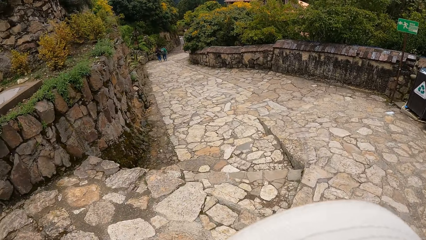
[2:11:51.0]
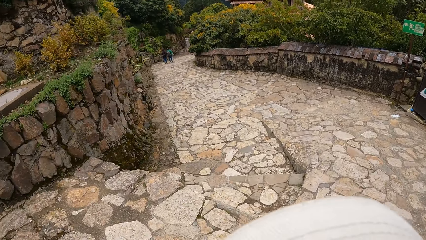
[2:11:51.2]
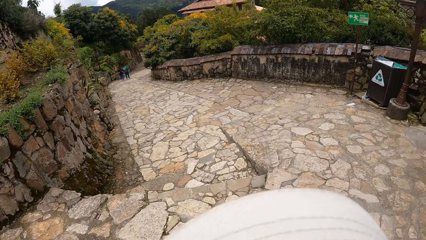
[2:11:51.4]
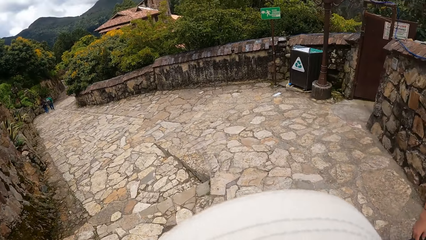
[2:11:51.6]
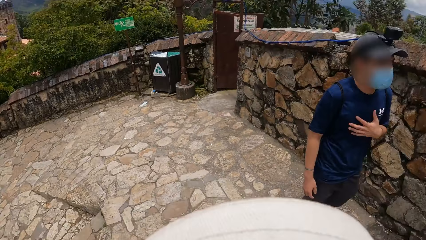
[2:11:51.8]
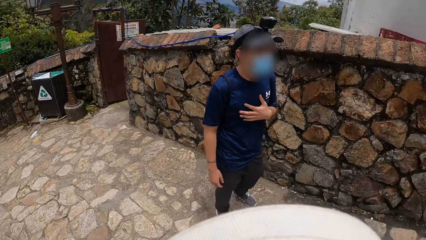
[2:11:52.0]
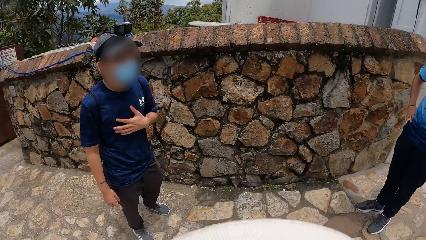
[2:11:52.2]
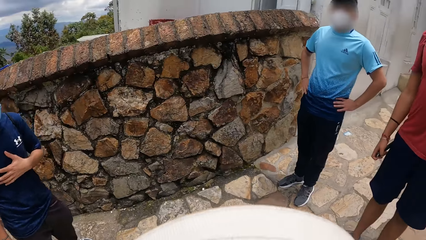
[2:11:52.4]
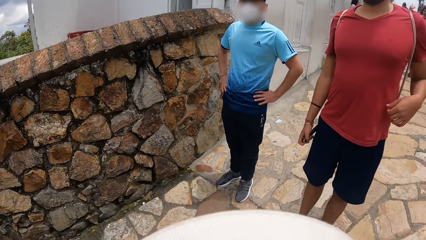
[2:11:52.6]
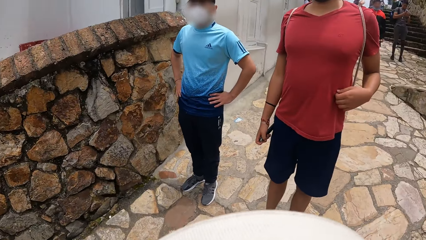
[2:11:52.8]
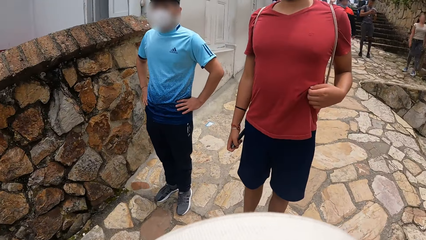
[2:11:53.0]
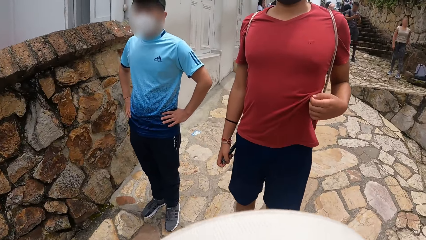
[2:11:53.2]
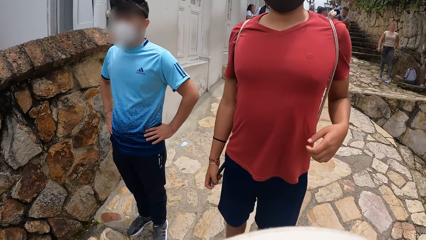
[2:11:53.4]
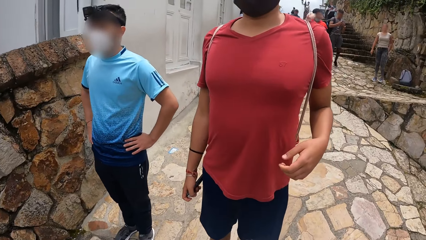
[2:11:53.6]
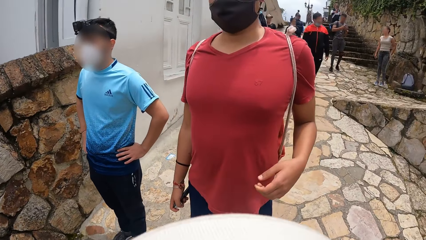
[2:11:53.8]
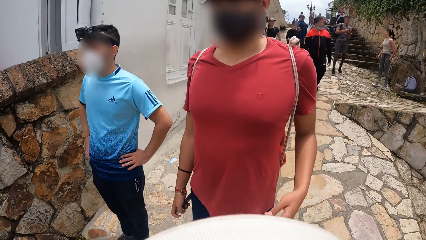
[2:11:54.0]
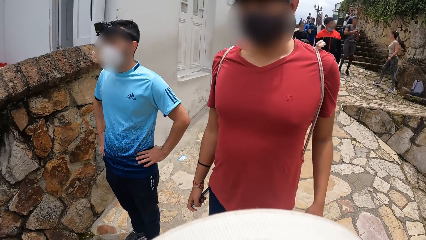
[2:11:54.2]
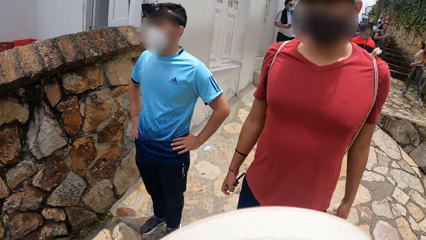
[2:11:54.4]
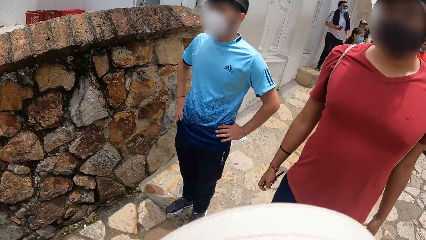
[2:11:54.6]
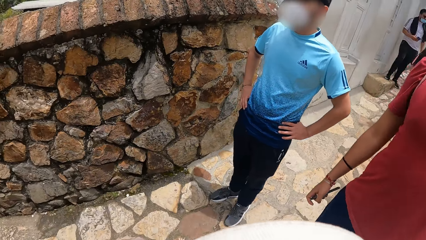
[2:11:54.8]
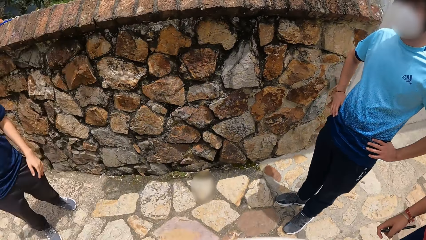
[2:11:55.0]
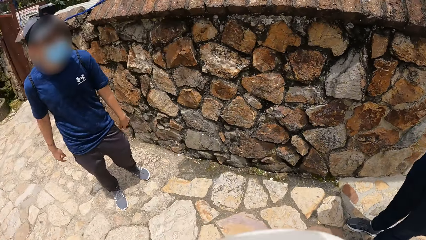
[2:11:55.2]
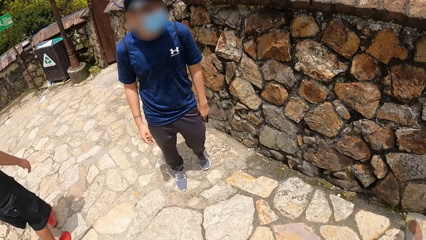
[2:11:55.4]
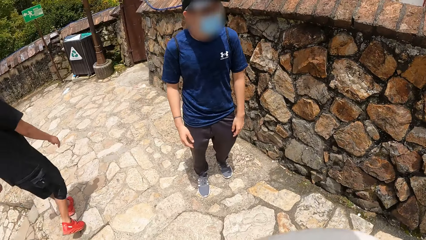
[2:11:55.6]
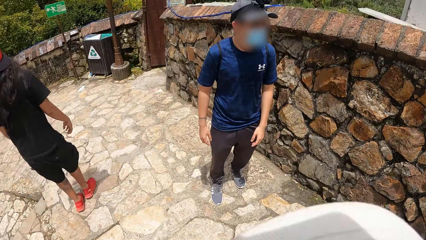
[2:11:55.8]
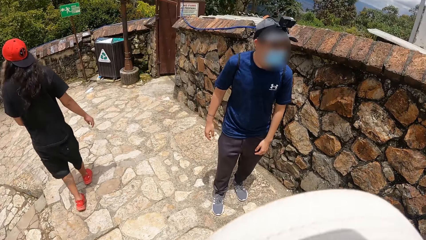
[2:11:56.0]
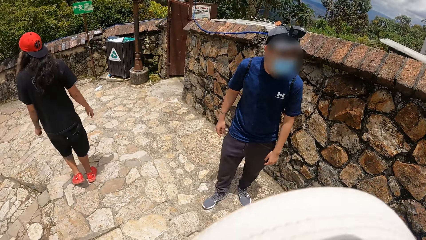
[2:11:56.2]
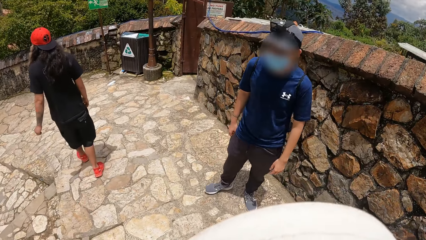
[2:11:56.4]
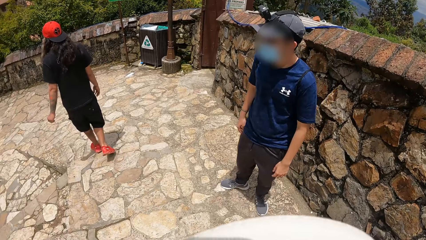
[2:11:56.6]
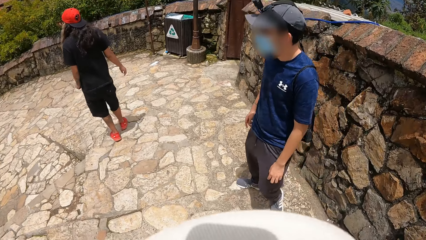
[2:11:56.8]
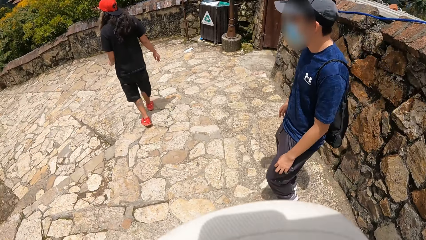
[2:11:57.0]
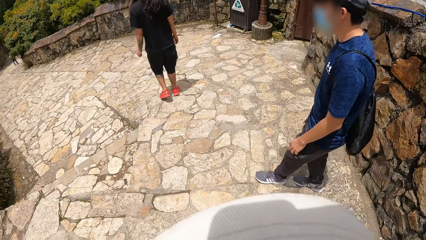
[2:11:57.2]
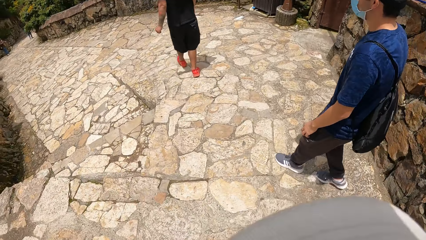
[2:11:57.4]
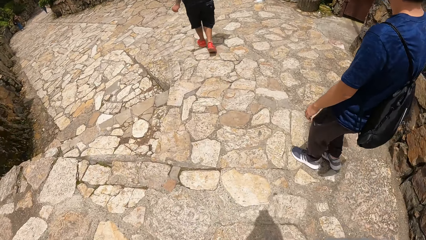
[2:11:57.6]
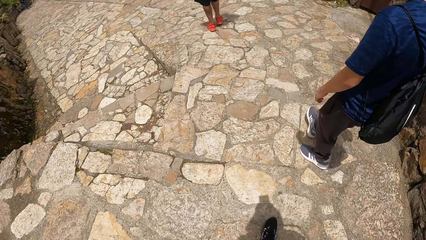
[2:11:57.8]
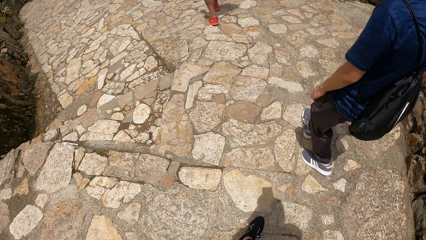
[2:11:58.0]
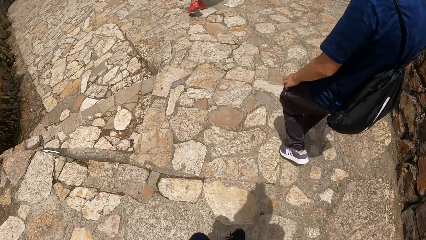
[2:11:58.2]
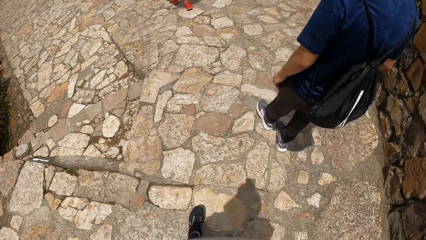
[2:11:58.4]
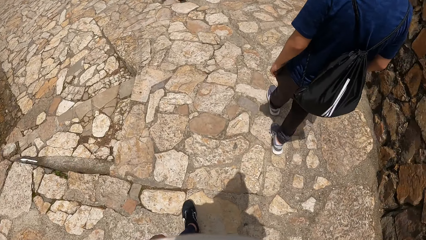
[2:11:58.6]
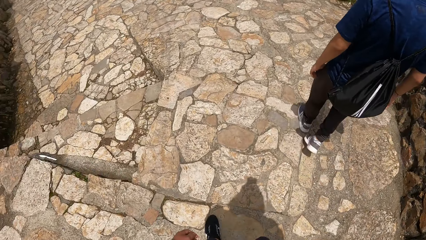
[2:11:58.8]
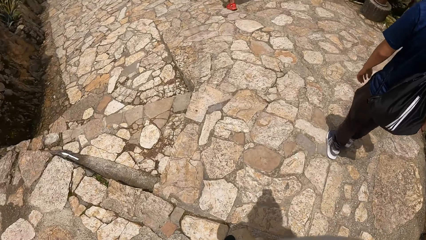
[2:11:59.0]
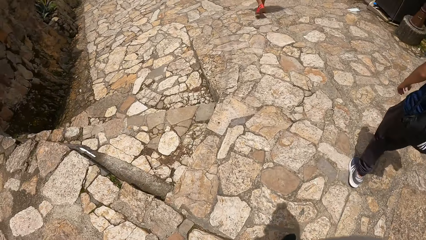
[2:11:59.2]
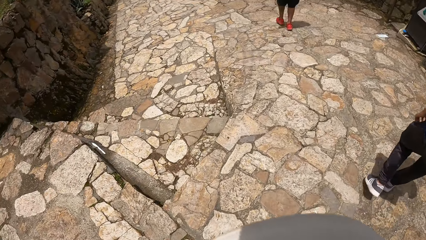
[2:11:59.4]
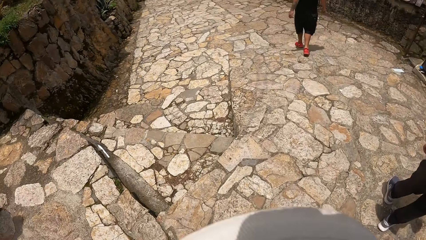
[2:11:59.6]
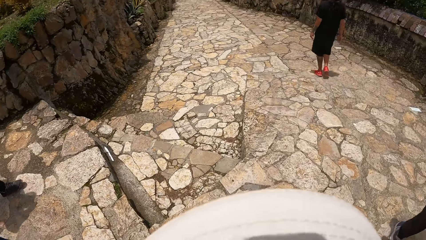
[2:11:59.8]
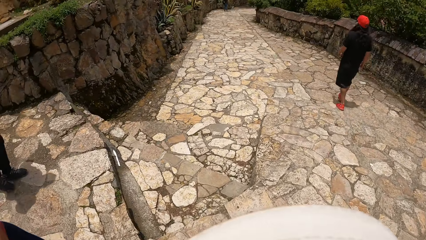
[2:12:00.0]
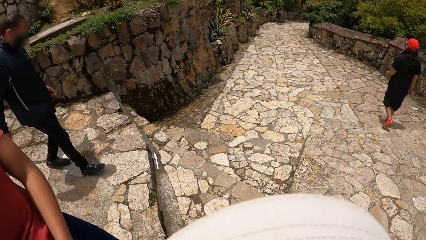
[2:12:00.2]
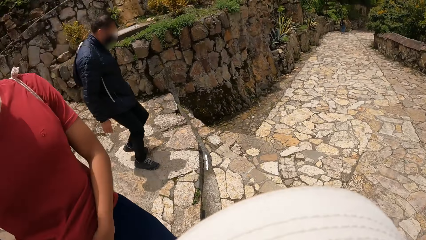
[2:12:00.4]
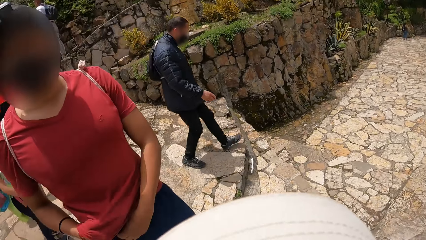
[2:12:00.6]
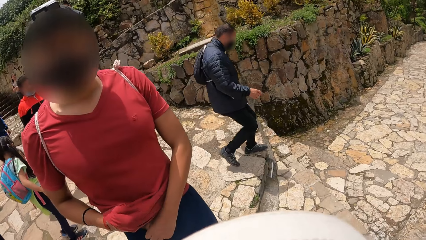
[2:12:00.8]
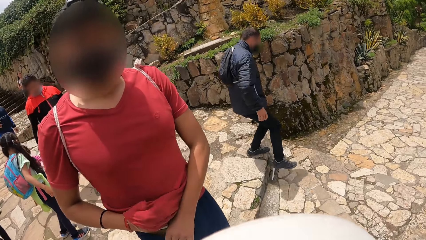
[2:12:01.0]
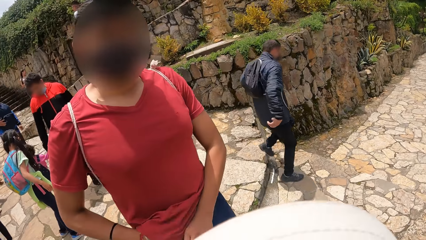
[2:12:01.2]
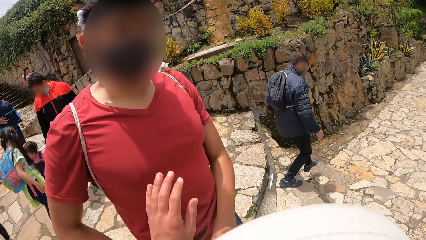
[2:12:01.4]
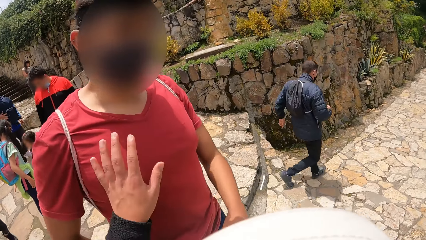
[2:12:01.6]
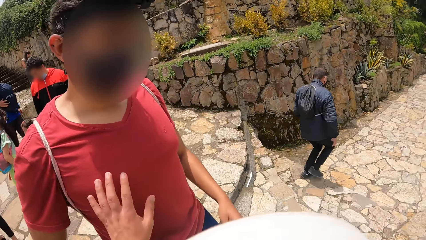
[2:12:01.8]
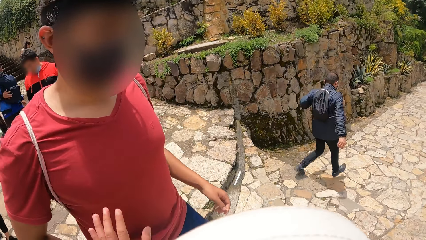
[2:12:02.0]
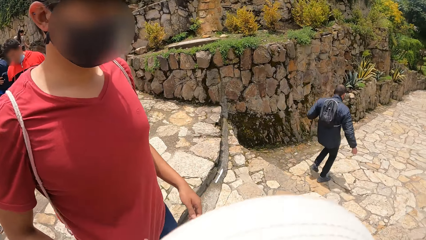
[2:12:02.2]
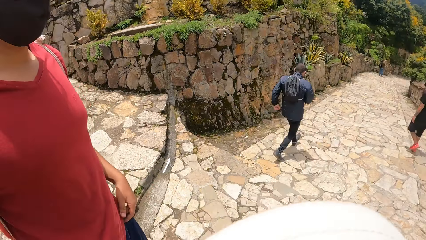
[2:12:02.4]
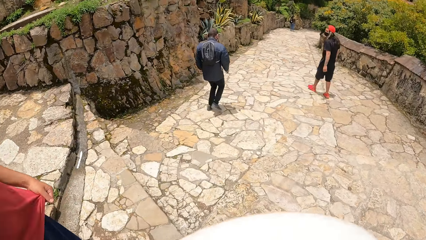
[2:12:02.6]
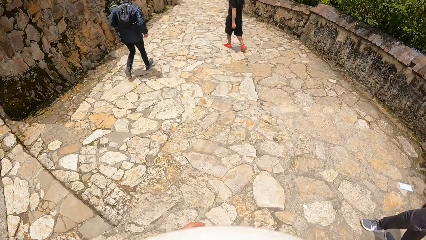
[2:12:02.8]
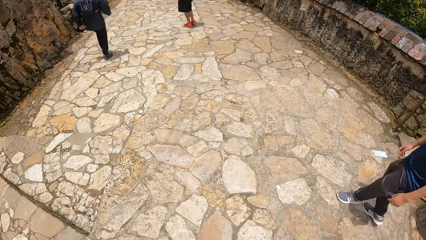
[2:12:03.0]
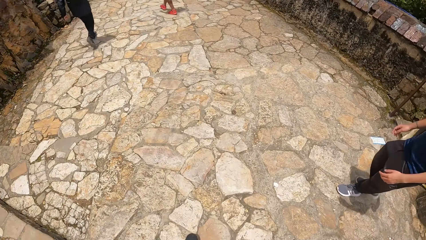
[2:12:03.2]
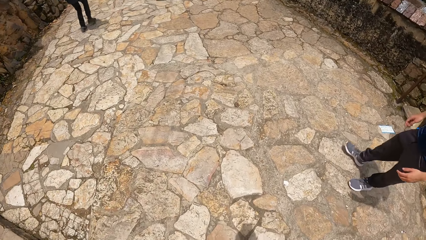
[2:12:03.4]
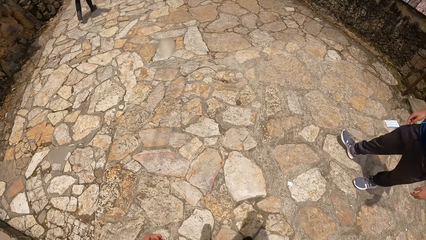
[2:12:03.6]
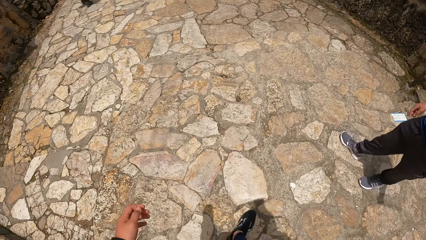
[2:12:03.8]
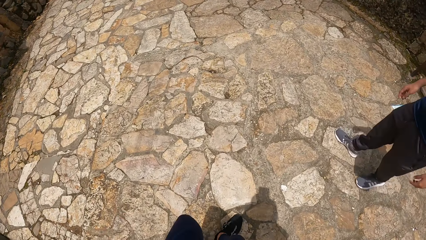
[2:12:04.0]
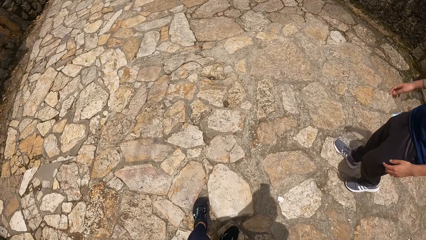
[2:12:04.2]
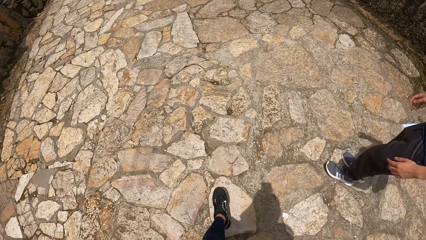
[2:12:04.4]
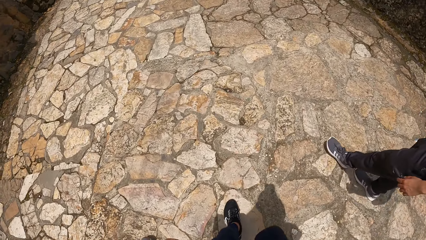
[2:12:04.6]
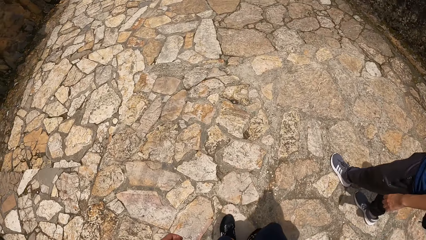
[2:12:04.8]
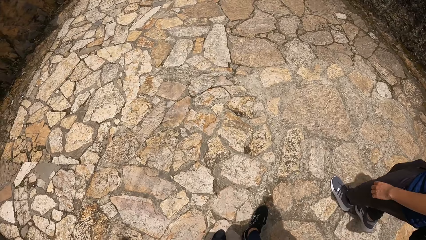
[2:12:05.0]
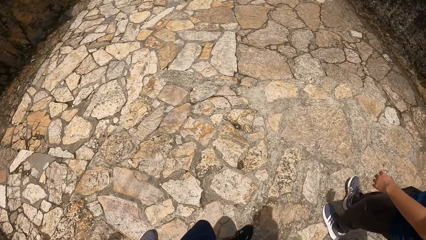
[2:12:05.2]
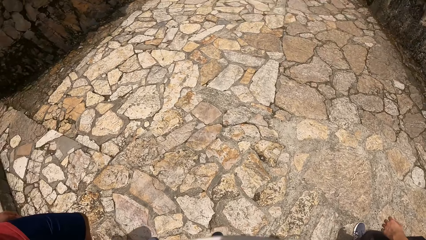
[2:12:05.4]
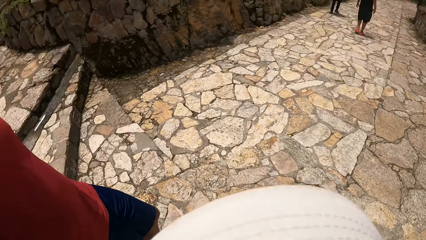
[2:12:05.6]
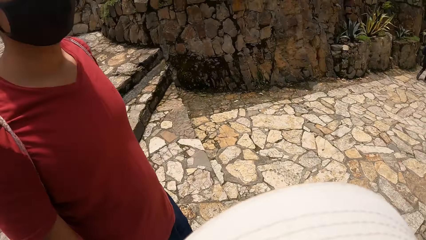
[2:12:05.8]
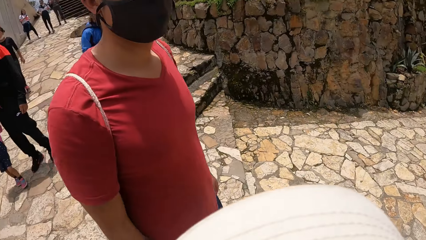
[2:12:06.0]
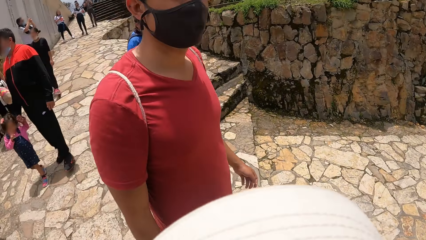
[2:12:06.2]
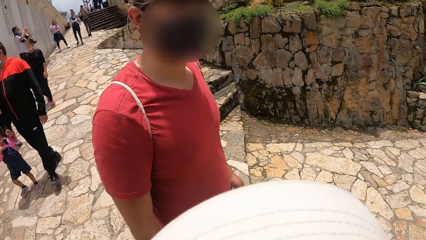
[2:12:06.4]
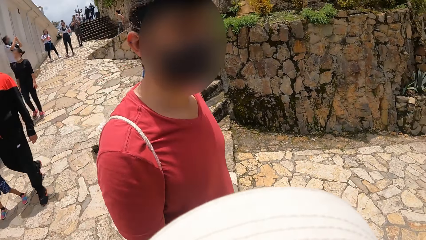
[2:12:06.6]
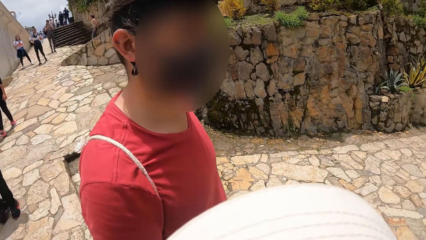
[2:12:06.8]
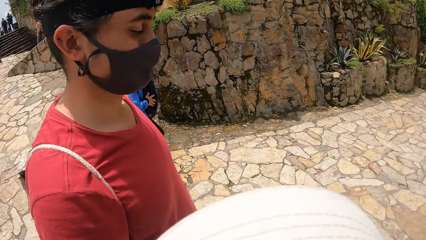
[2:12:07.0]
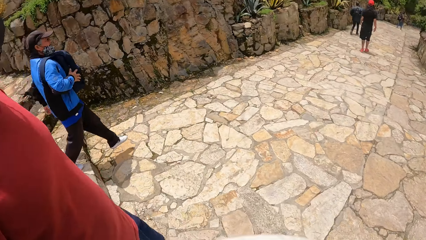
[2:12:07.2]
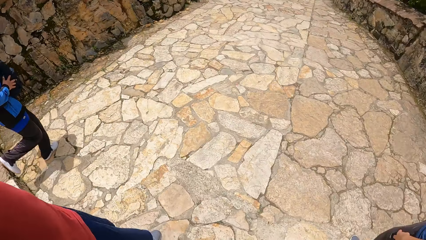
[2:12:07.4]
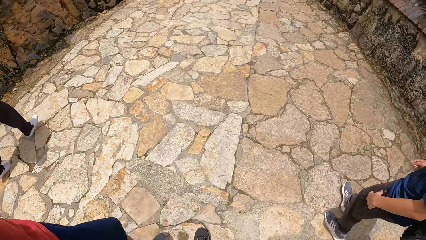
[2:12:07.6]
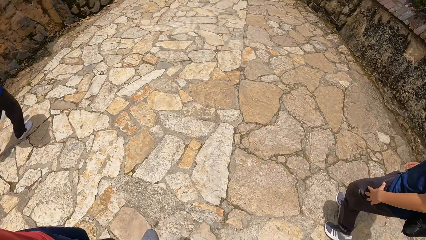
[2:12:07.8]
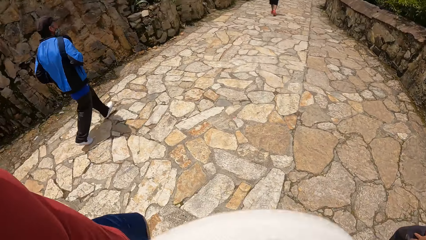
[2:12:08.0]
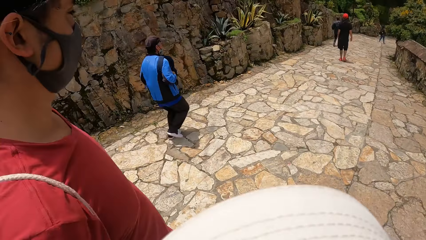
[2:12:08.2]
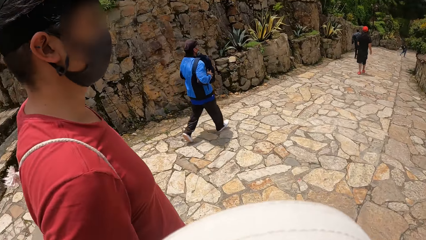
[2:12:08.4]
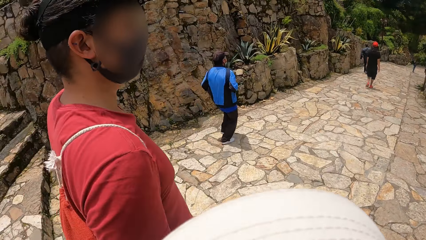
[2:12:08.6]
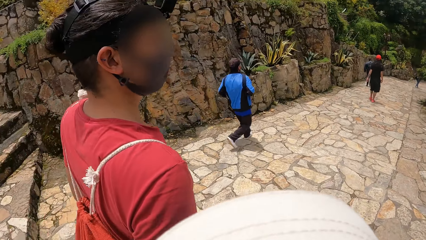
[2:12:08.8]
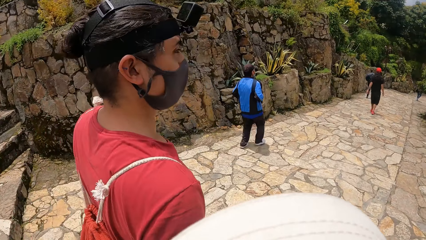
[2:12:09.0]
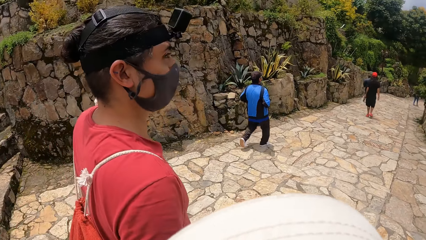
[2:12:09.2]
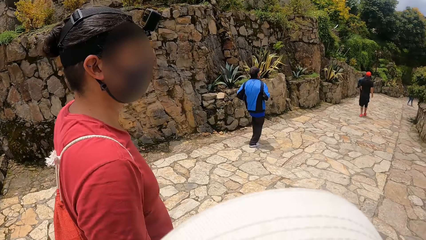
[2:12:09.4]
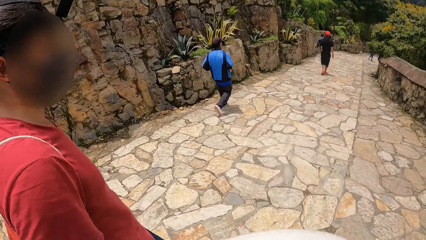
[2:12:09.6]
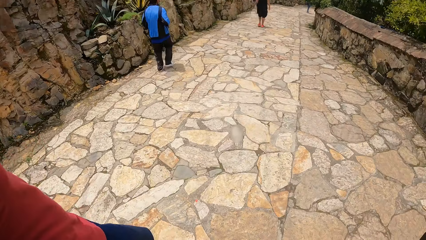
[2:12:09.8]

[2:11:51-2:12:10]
The camera wearer looks at a person. They walk down the pavement. They talk to the person. They walk down the pavement. They talk to the person.
